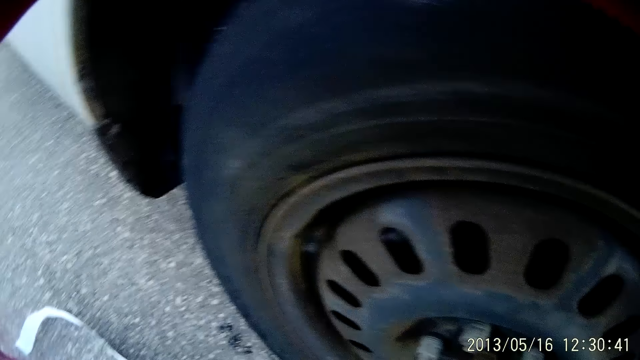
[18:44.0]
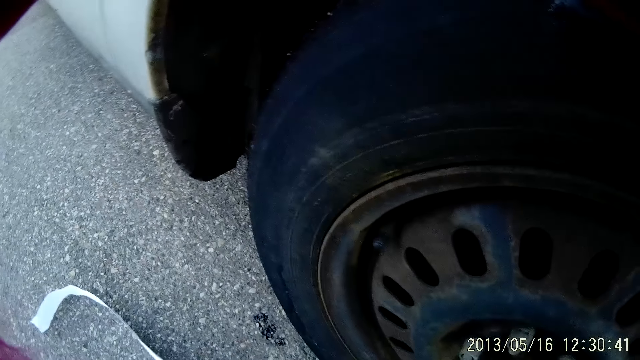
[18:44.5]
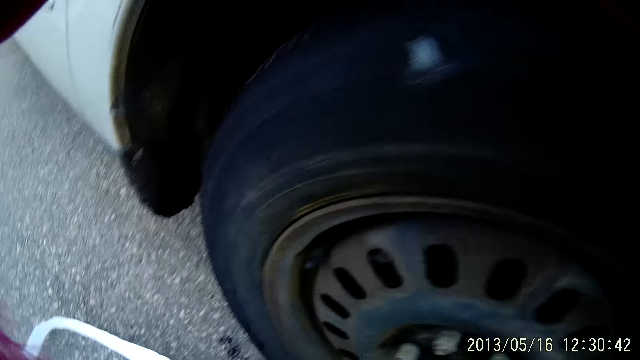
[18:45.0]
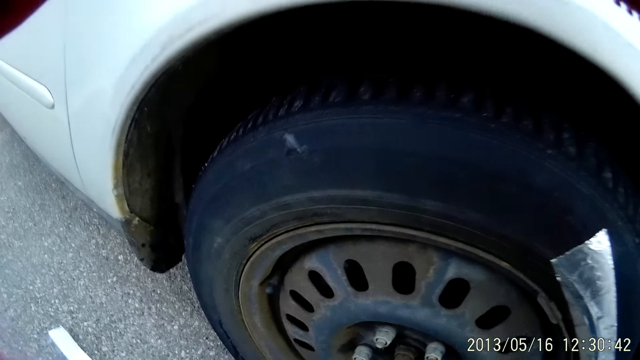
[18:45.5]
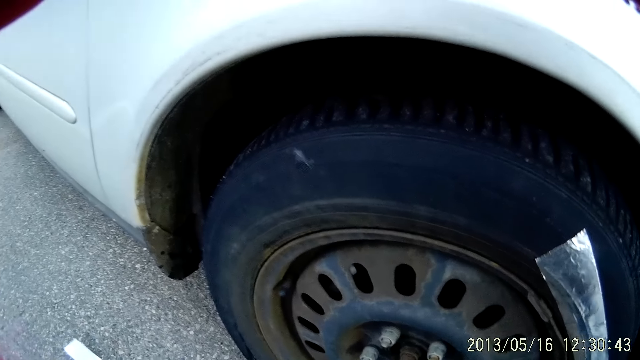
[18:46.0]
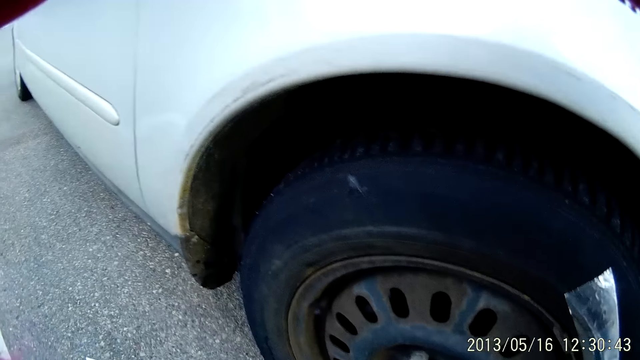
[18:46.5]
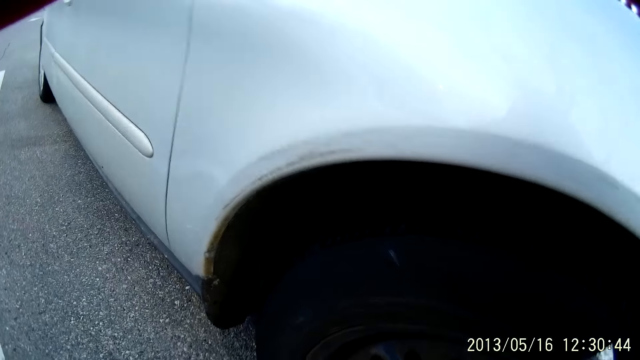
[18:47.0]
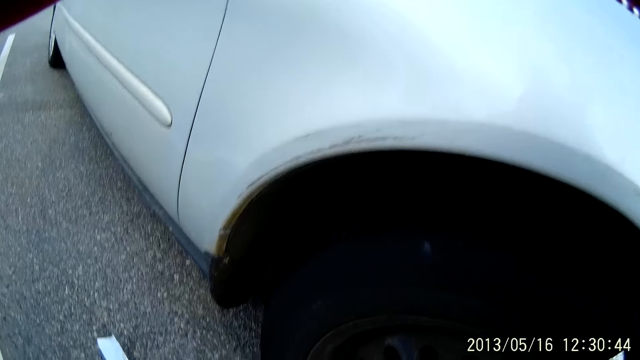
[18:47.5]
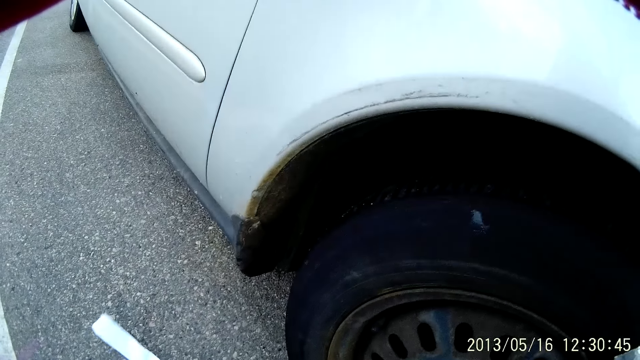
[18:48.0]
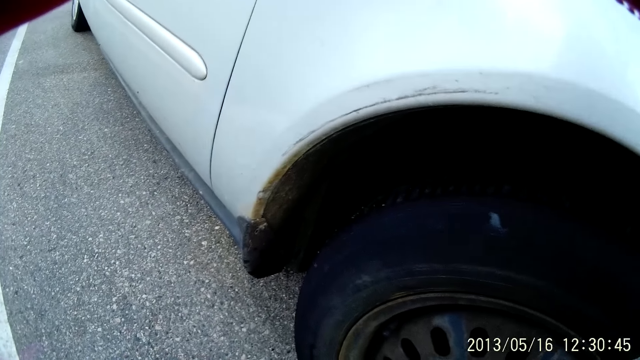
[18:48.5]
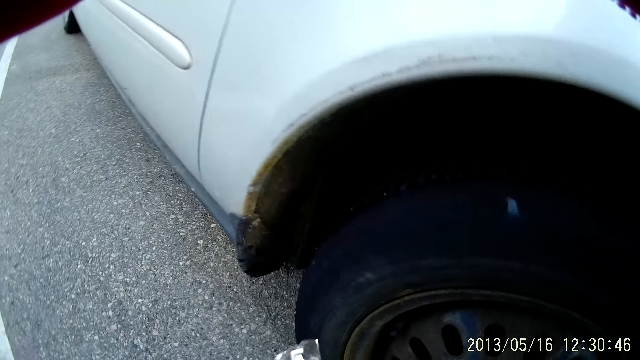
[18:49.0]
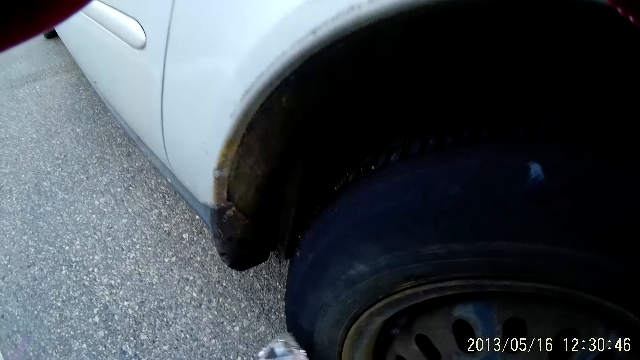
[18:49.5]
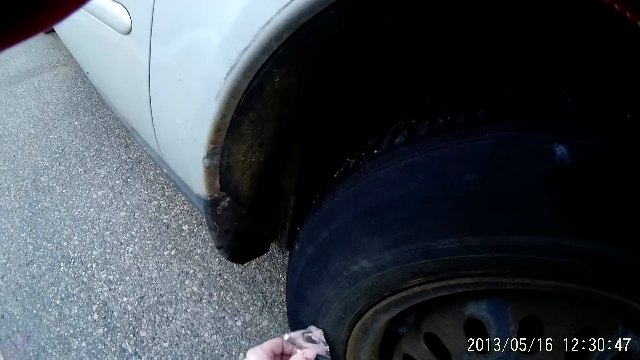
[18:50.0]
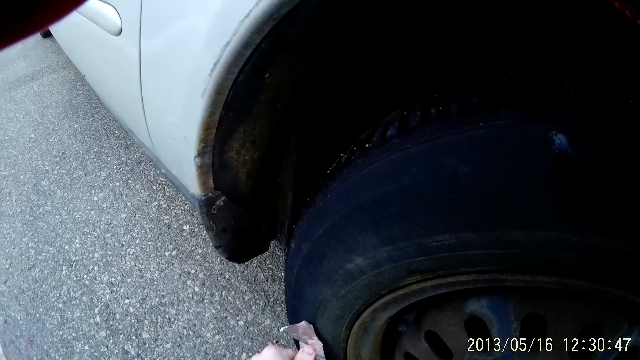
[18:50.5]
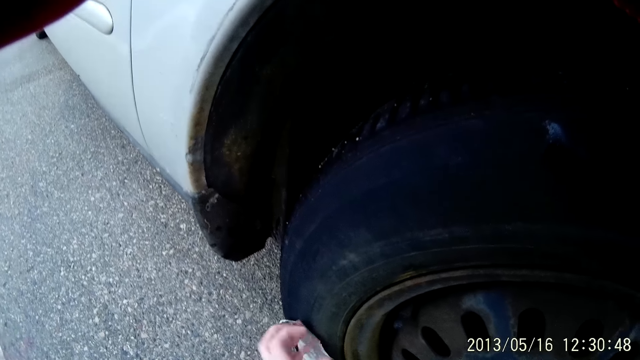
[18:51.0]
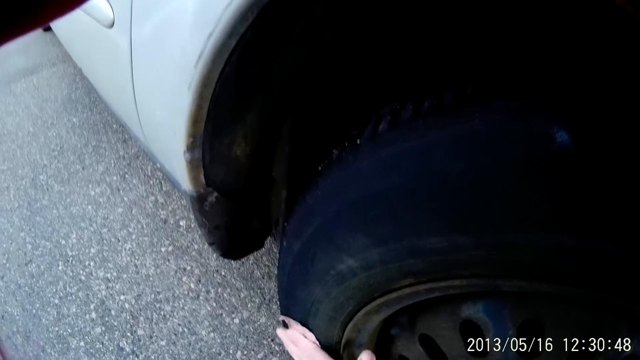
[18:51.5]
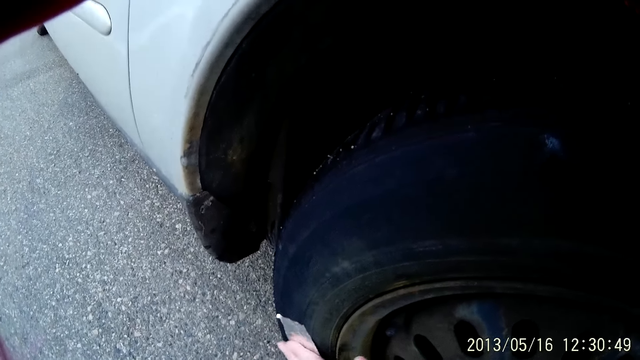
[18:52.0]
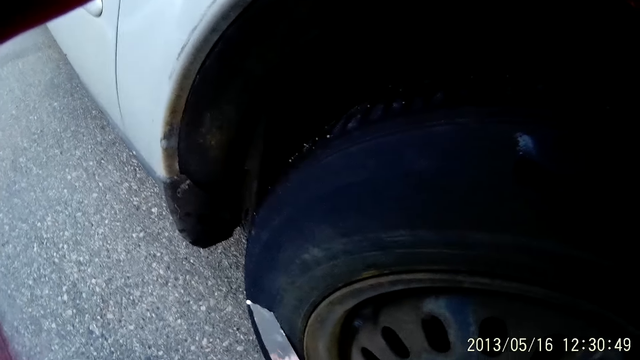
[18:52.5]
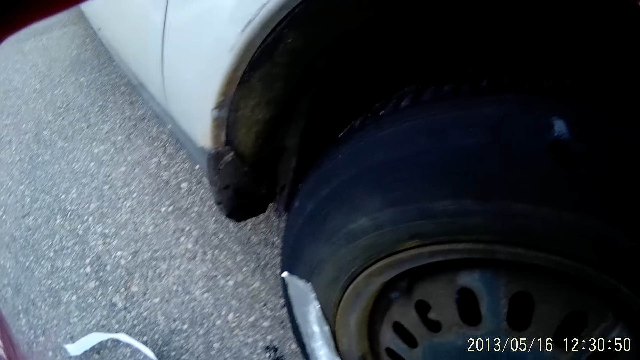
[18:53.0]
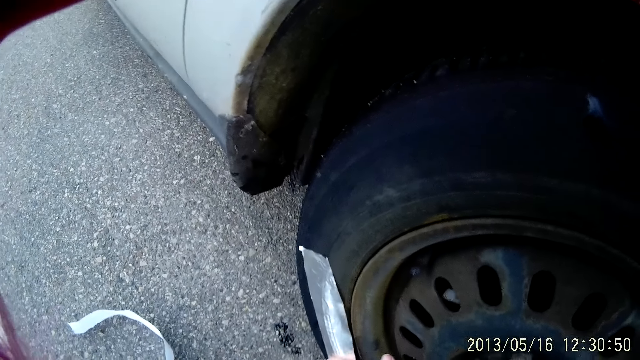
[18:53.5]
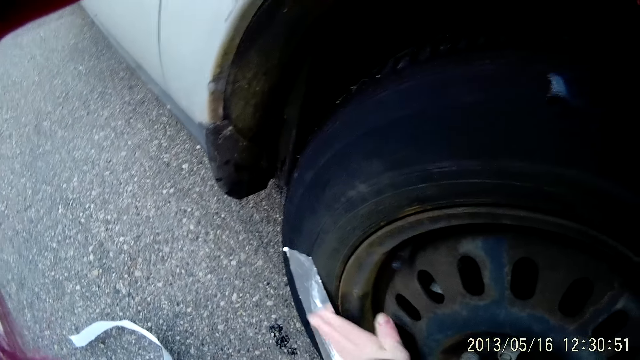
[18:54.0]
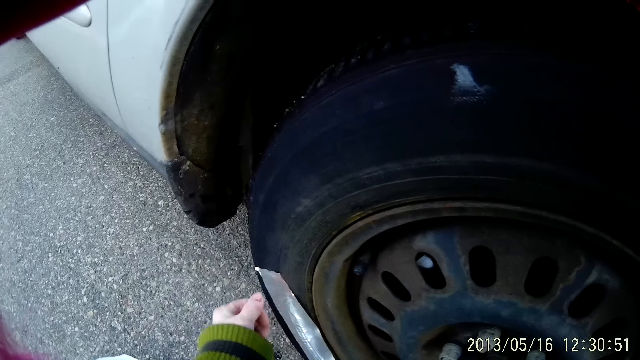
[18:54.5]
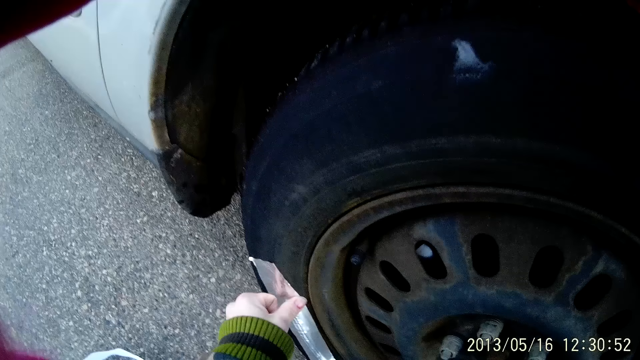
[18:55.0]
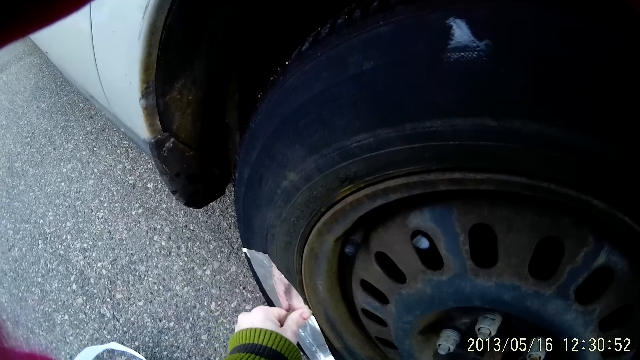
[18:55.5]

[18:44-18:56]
The camera wearer puts tape on the car tire.

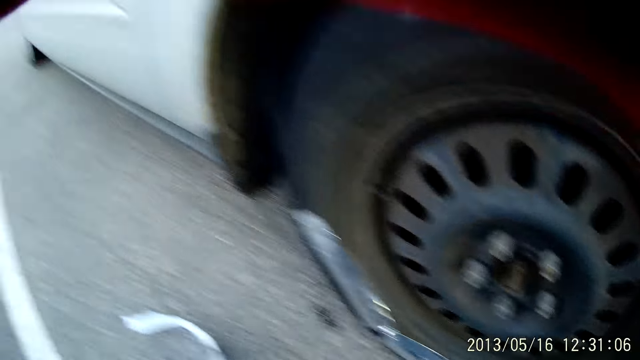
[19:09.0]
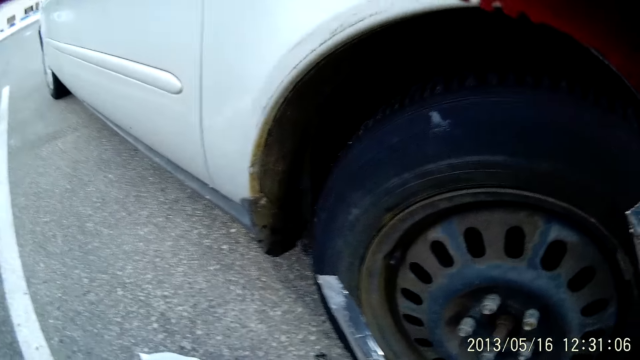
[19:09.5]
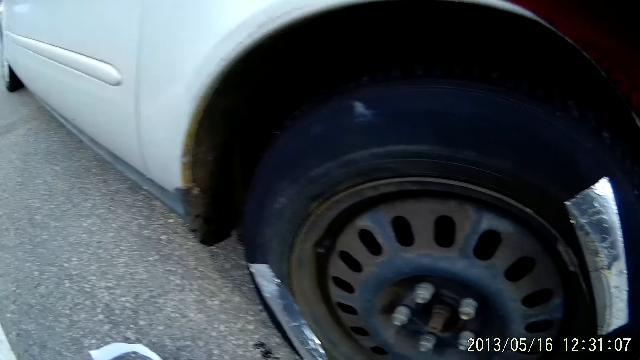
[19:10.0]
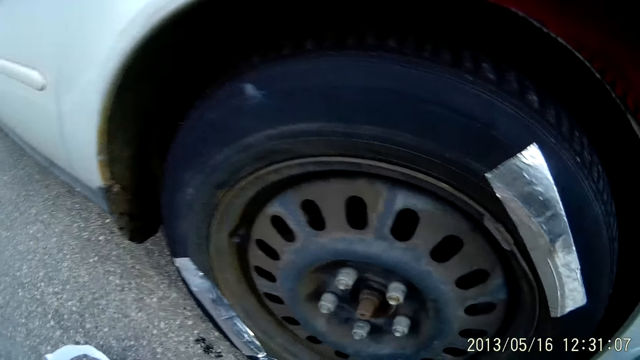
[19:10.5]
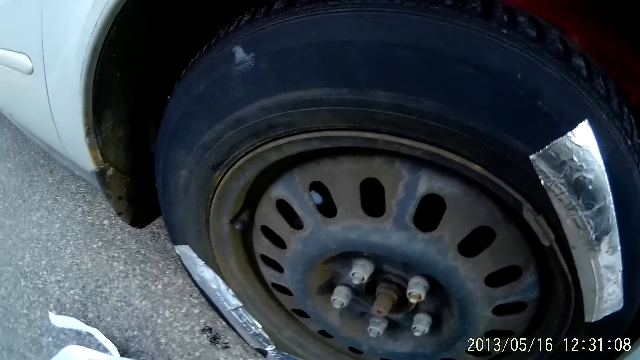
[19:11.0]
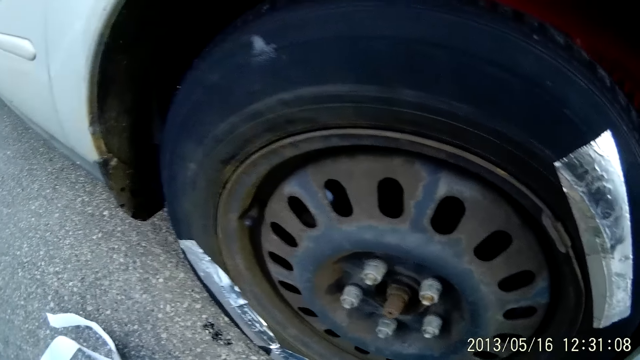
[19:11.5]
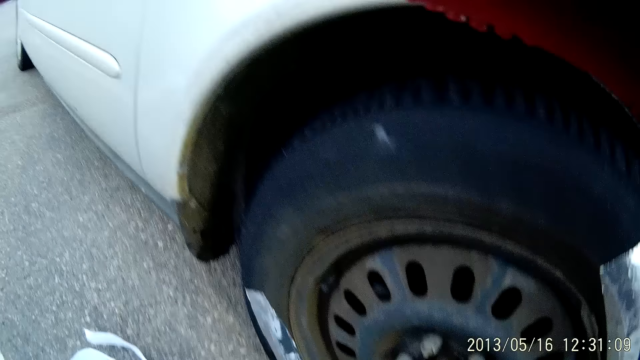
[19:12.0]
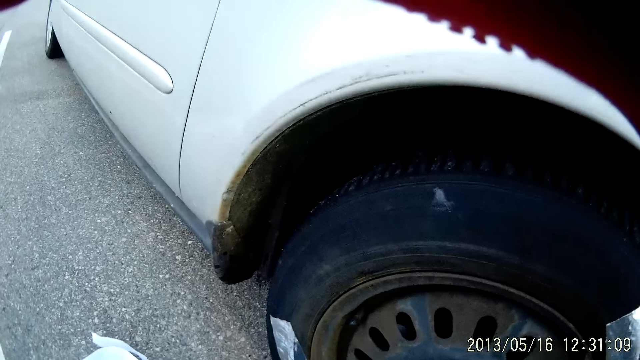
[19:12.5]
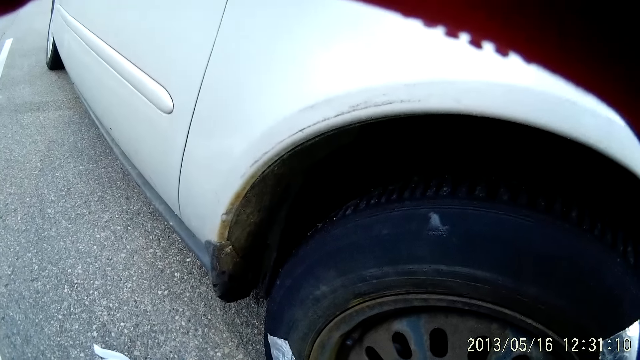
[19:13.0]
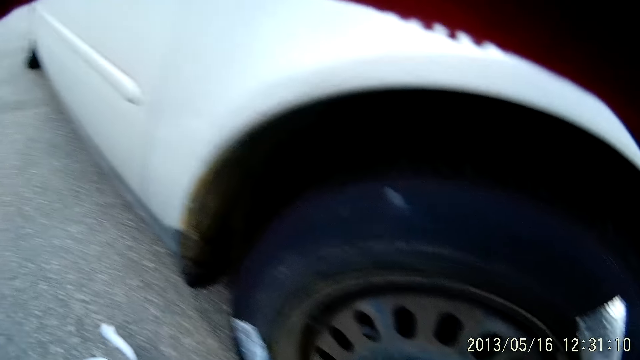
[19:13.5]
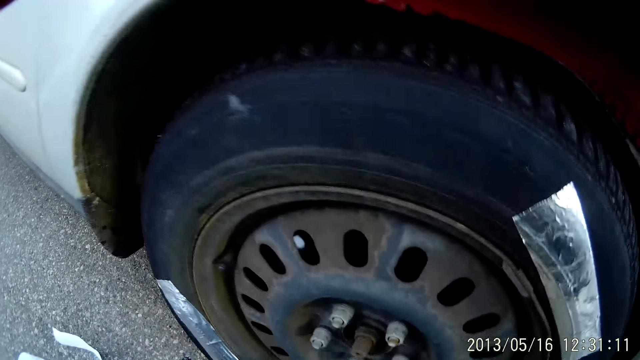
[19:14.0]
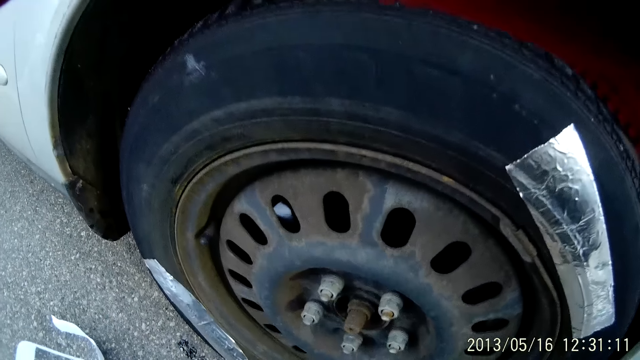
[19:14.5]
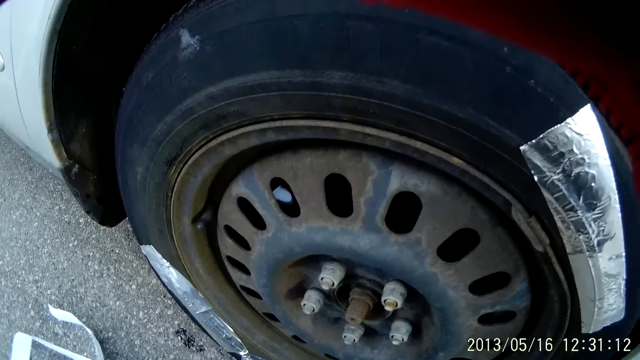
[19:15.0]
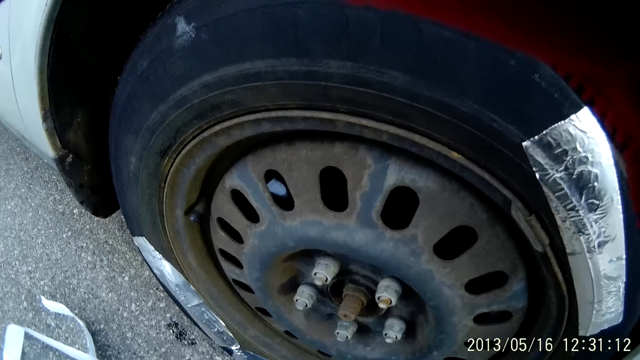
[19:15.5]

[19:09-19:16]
The camera wearer does something.
